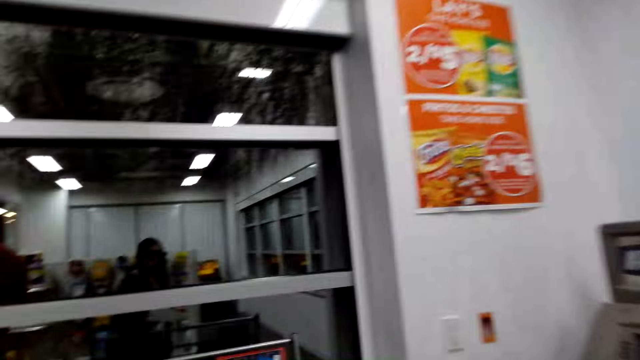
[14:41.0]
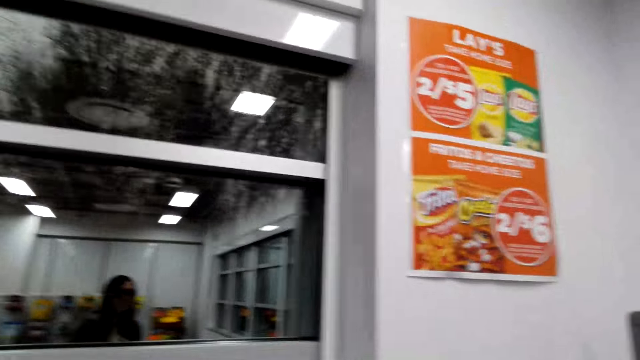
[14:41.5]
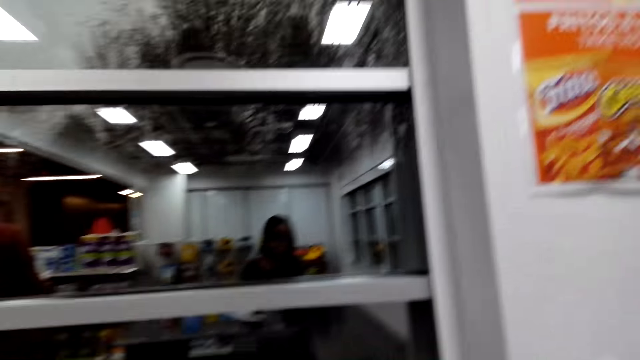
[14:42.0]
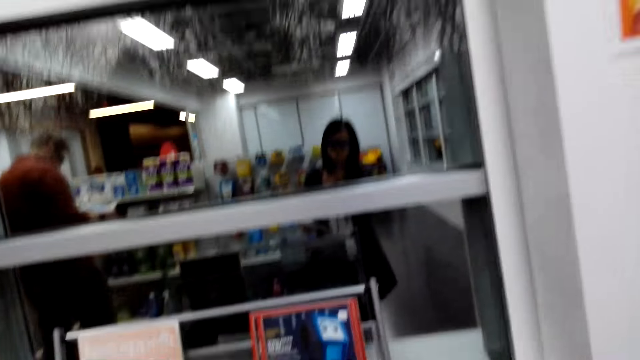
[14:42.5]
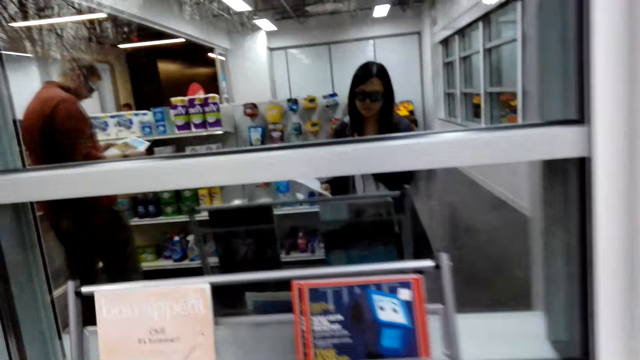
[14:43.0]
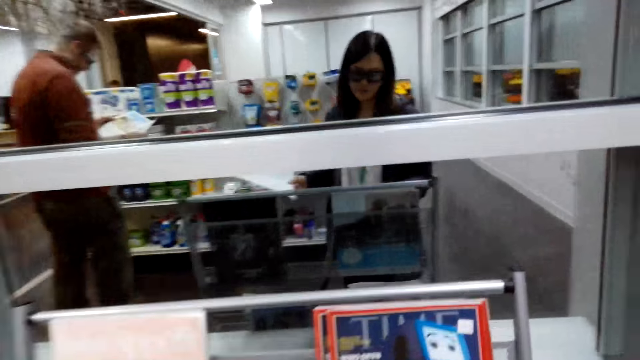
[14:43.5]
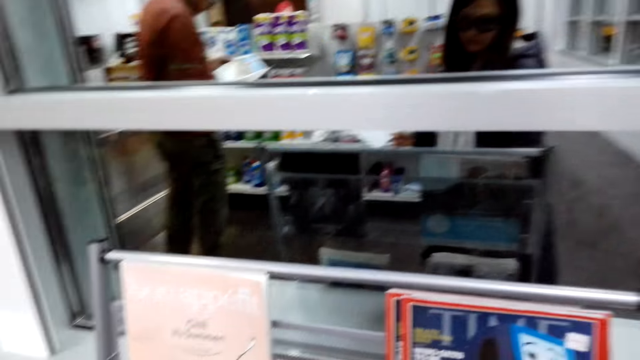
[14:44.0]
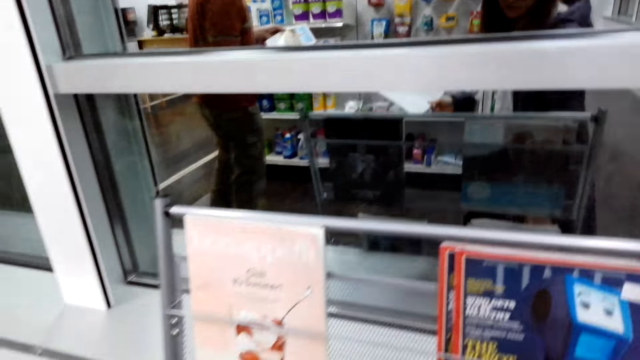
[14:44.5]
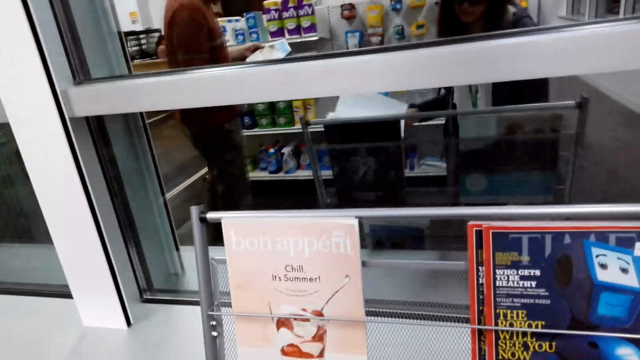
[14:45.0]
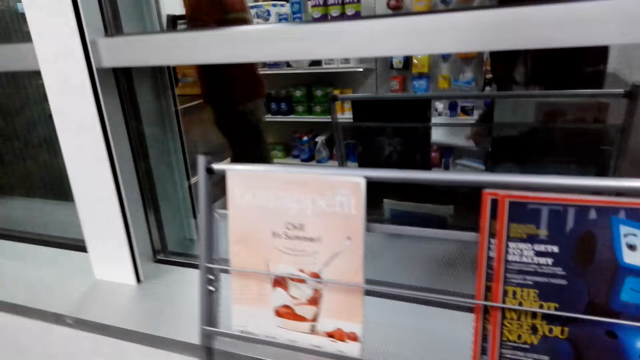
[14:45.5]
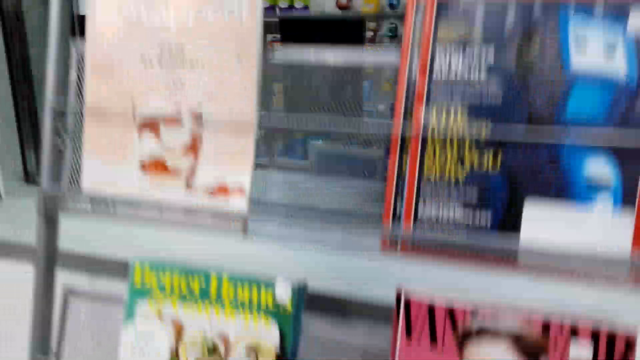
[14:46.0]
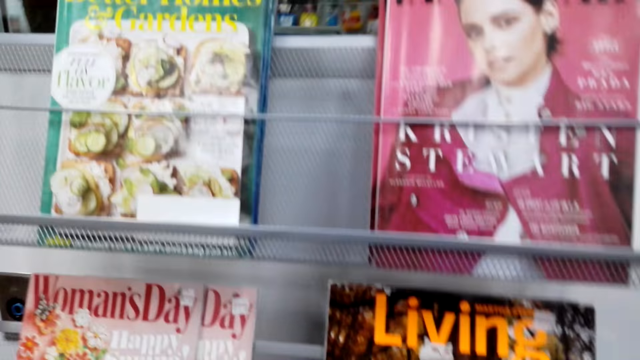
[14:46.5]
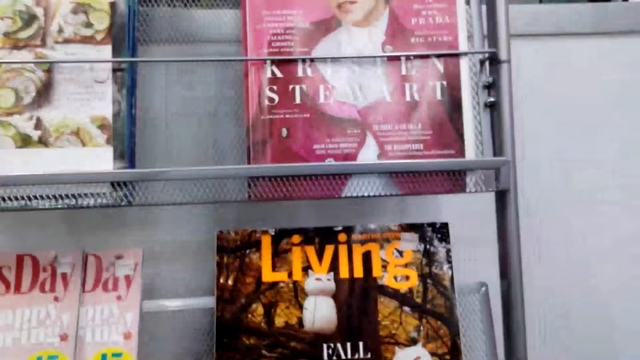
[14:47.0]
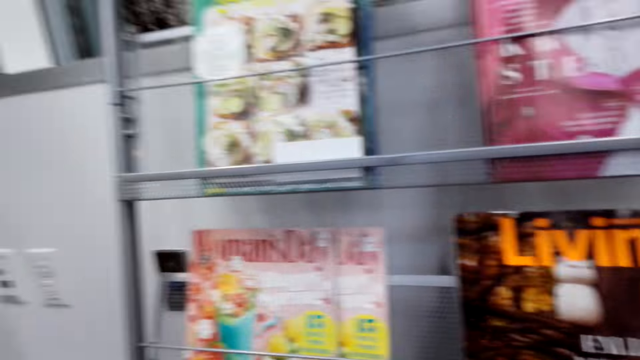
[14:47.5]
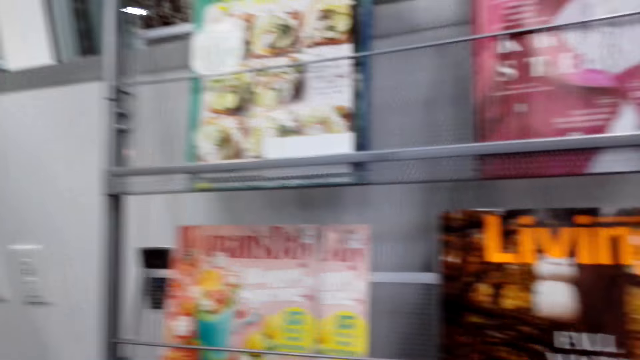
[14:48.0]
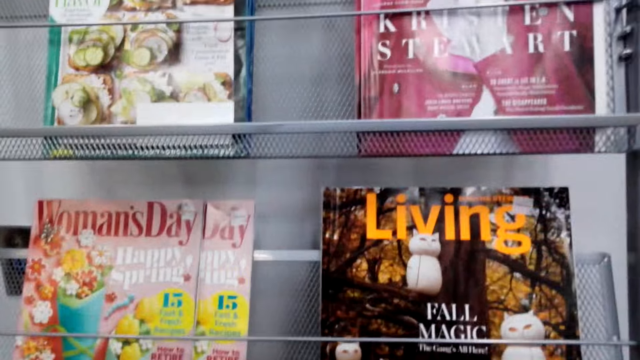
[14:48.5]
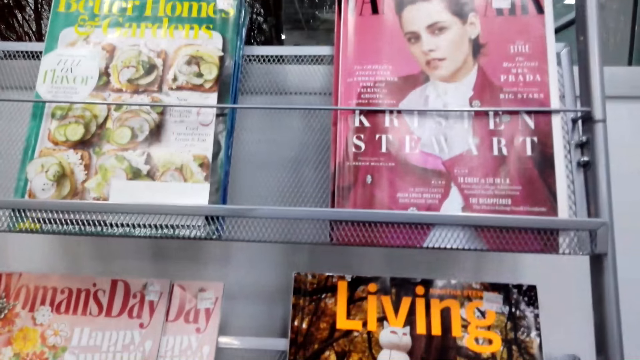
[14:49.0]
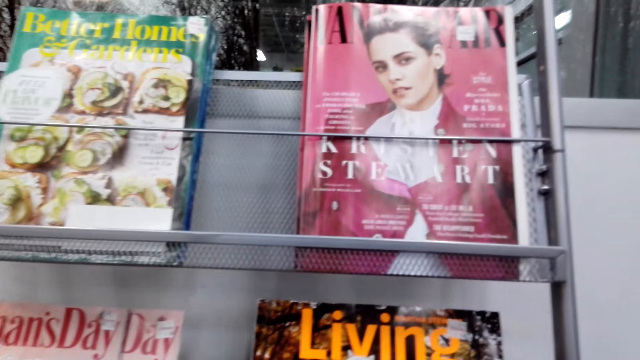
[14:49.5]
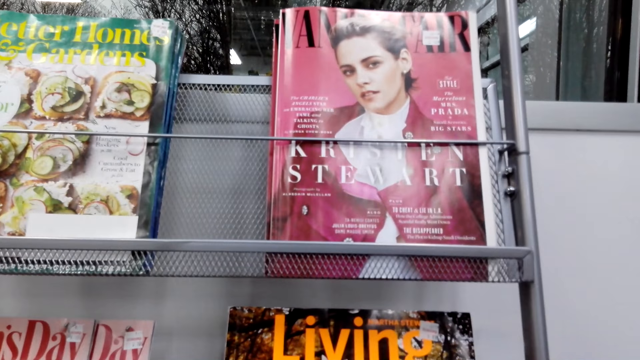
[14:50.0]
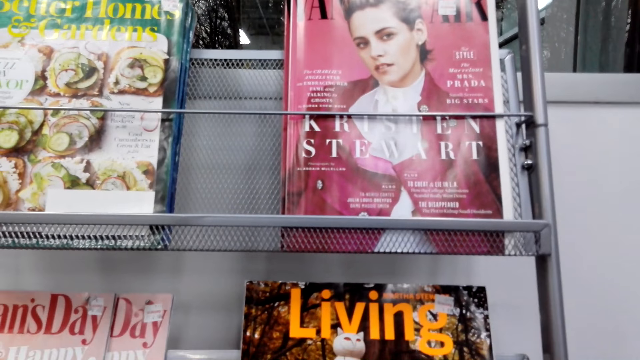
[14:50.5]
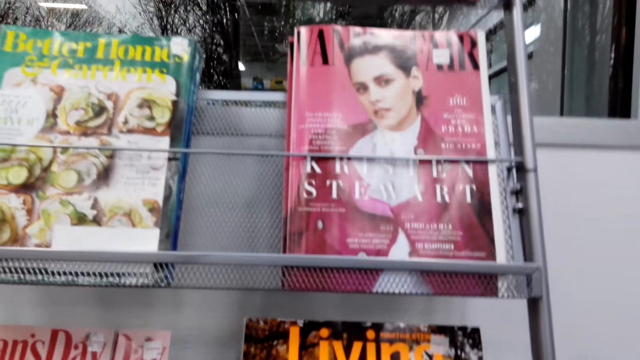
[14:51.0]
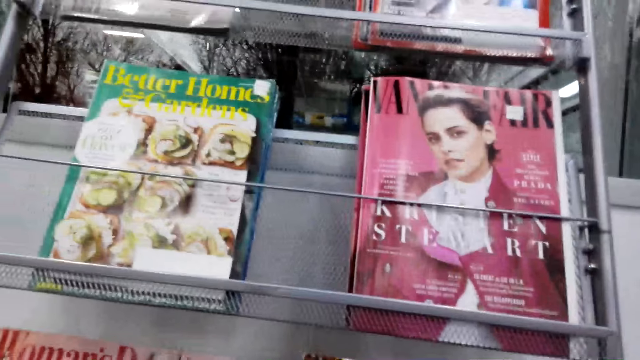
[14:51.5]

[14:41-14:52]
The camera wearer looks into the book shelf.

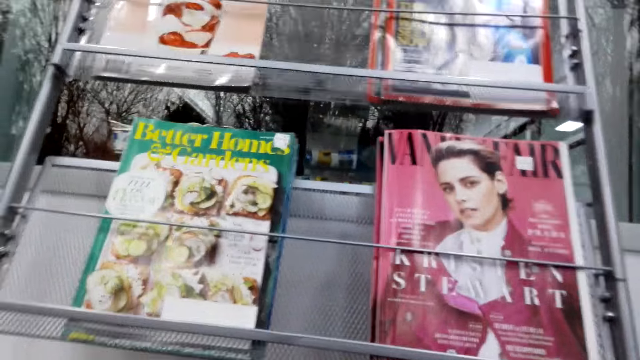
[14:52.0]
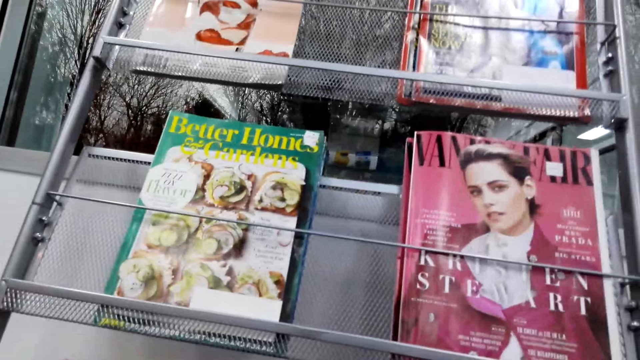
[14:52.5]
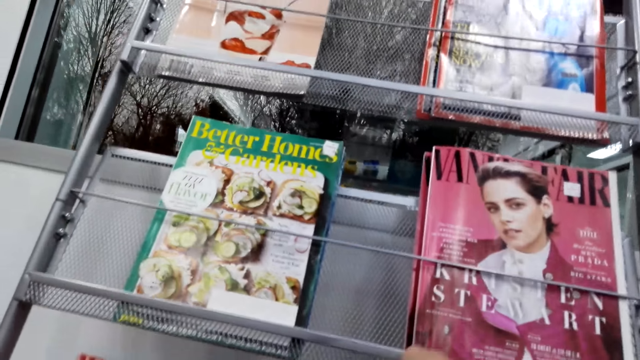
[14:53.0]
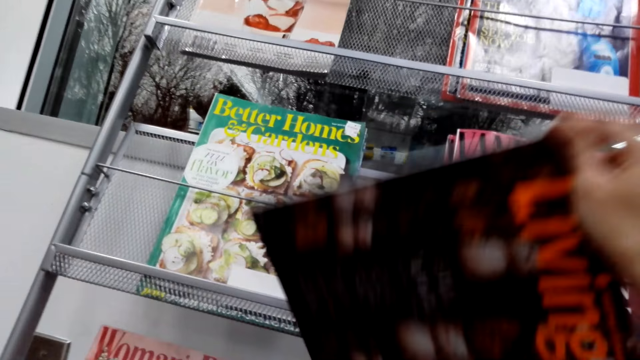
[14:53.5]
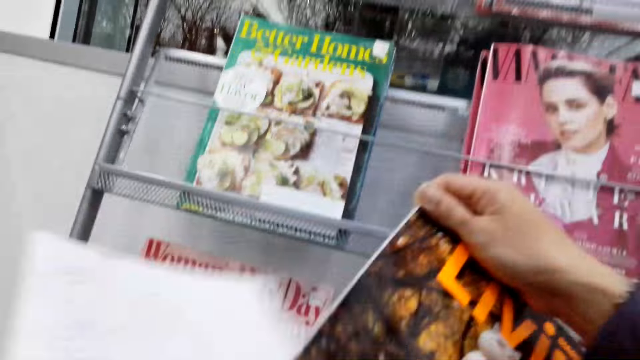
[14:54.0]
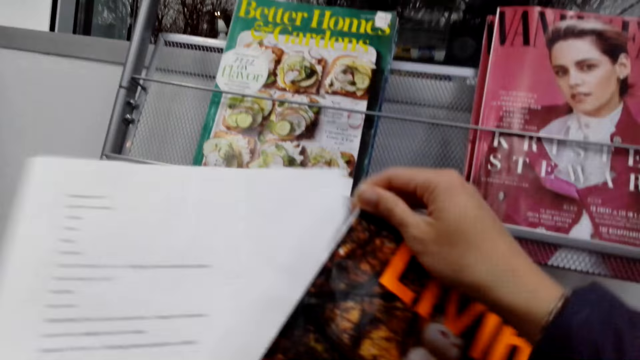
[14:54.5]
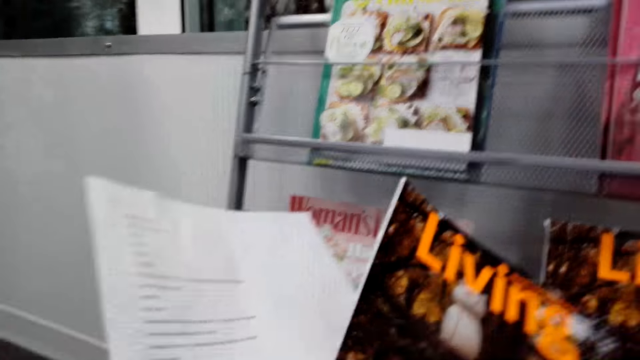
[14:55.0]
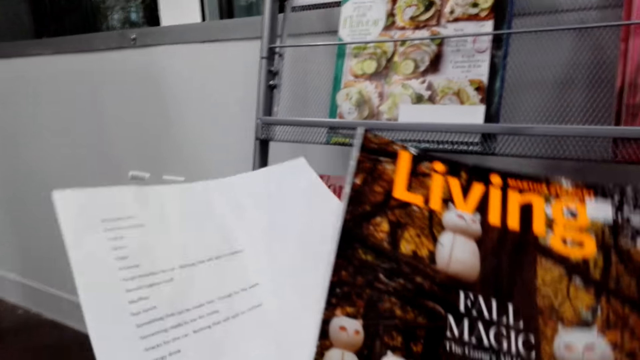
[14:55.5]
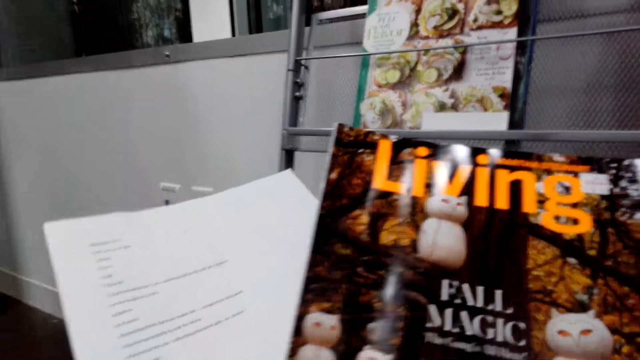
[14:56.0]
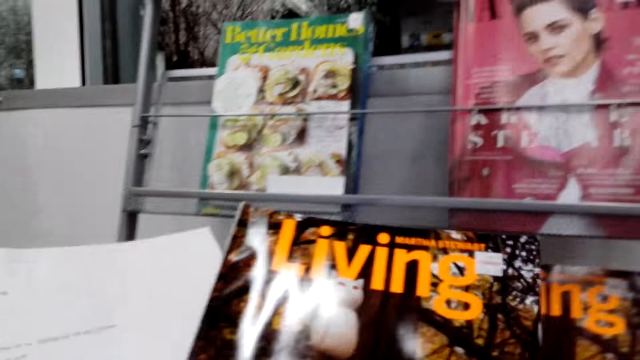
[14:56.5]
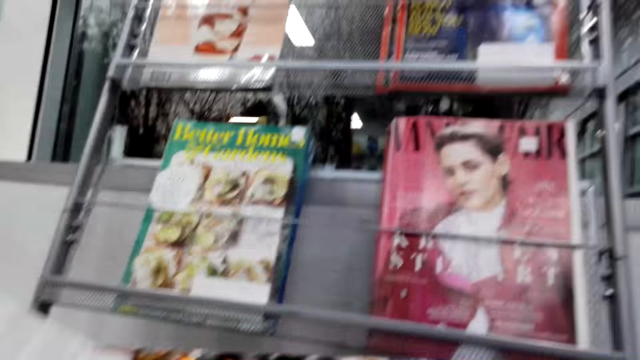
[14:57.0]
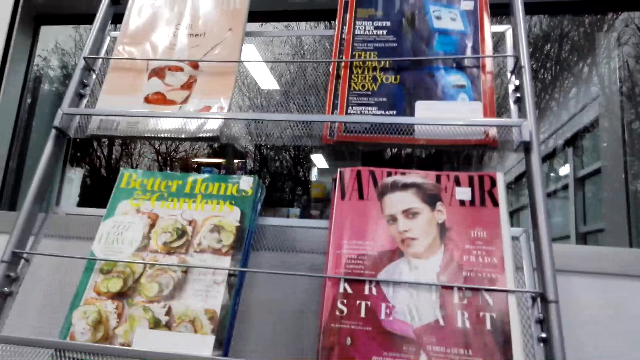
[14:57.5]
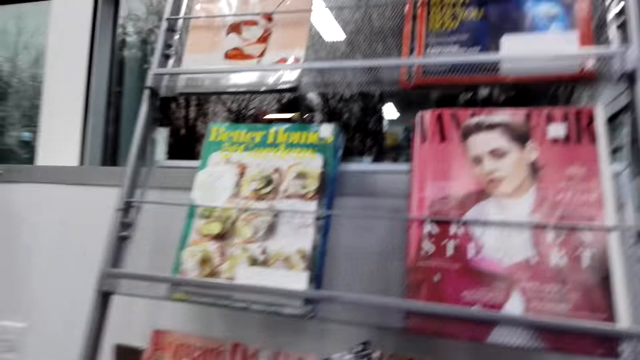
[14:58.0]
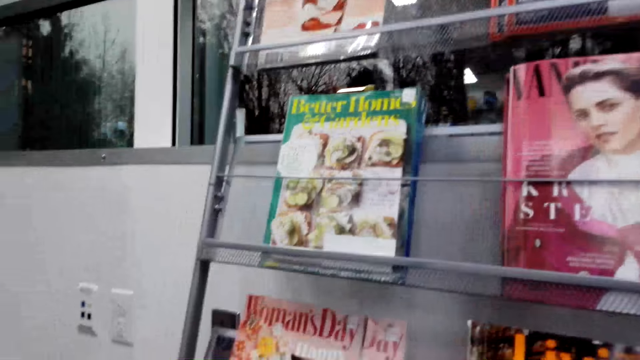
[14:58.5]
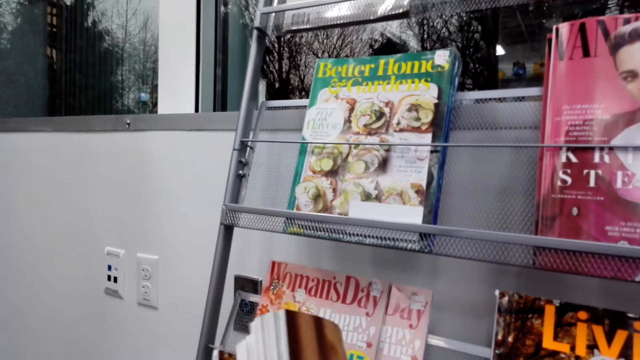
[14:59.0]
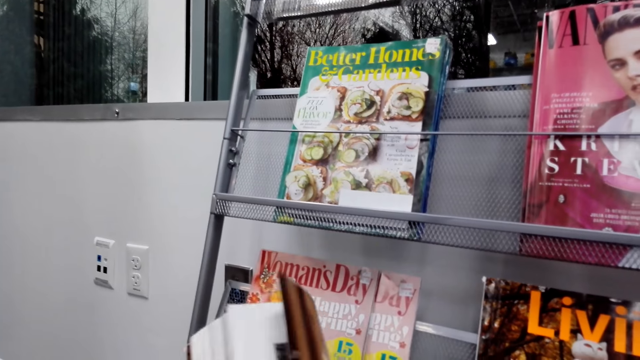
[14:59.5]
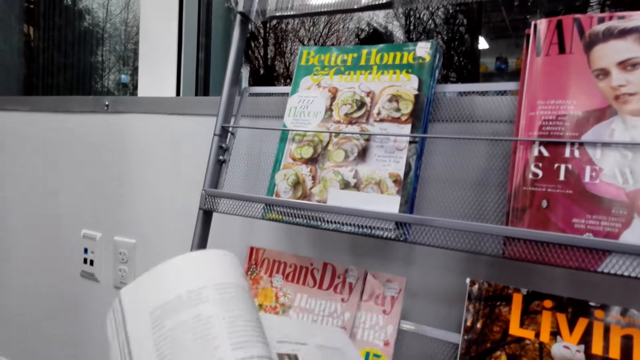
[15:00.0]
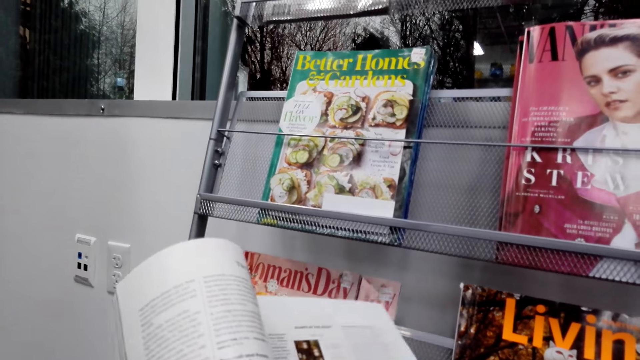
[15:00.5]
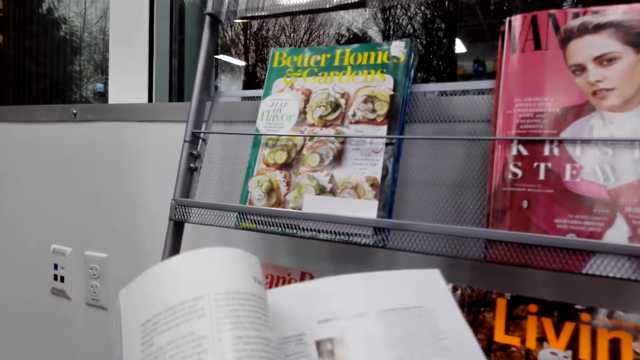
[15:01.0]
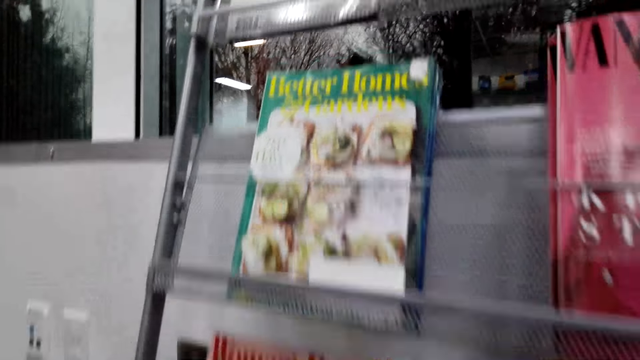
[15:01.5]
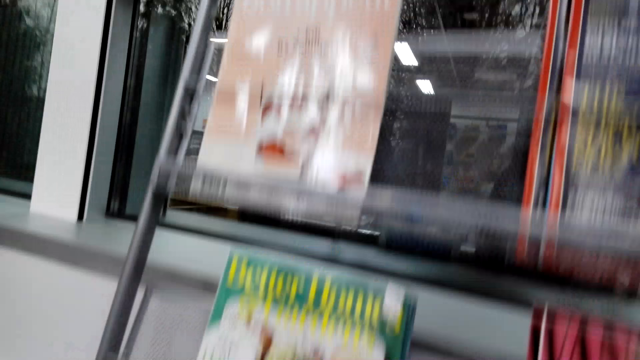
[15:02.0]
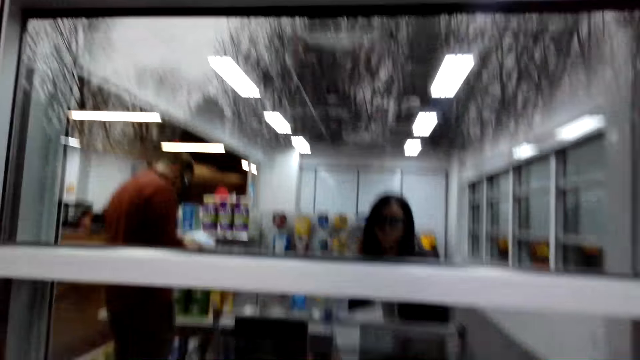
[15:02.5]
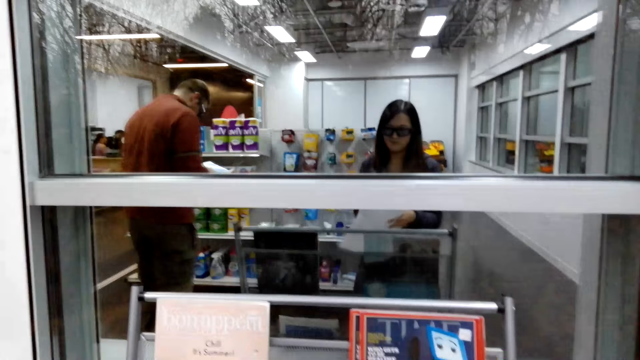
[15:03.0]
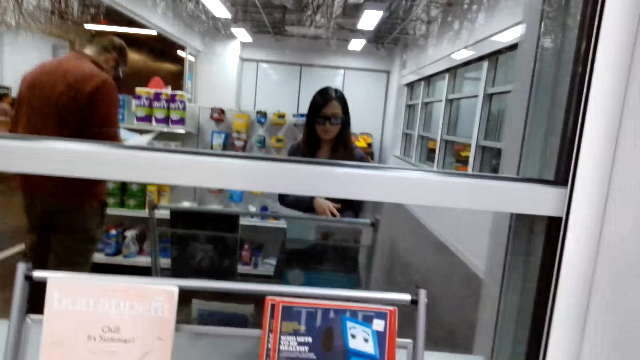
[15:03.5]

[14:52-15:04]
The camera wearer picks a book from the shelf. They open the book page by page and peruse through the book.
